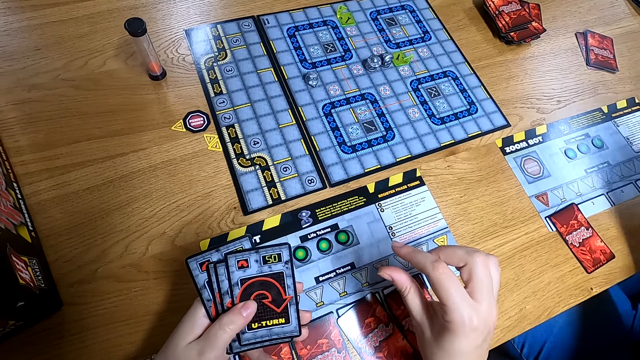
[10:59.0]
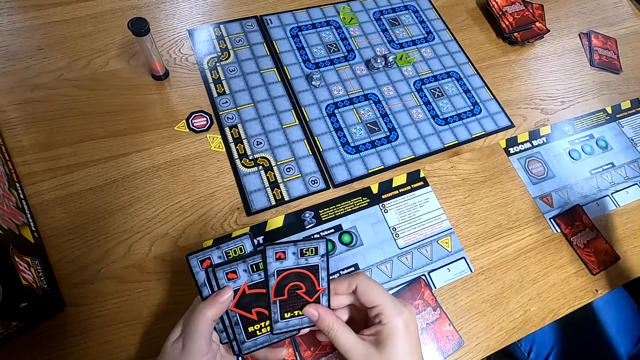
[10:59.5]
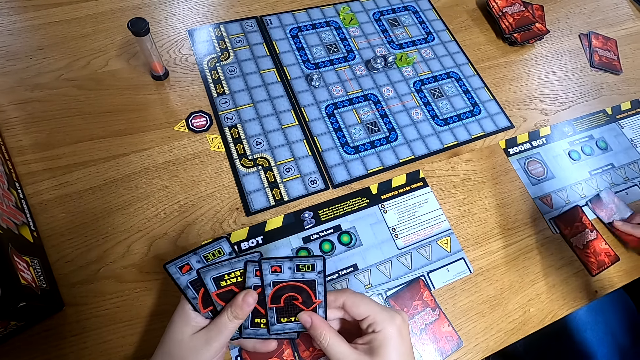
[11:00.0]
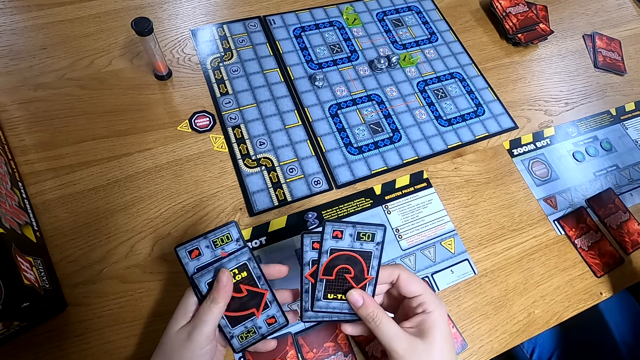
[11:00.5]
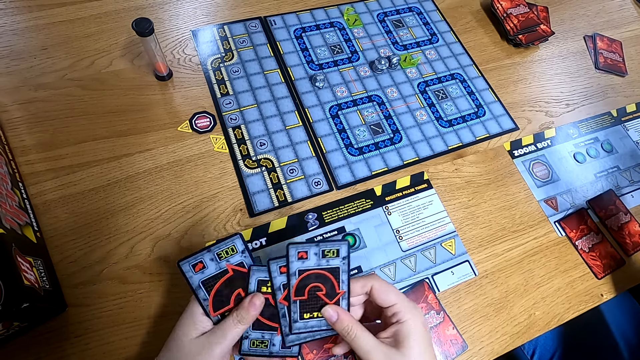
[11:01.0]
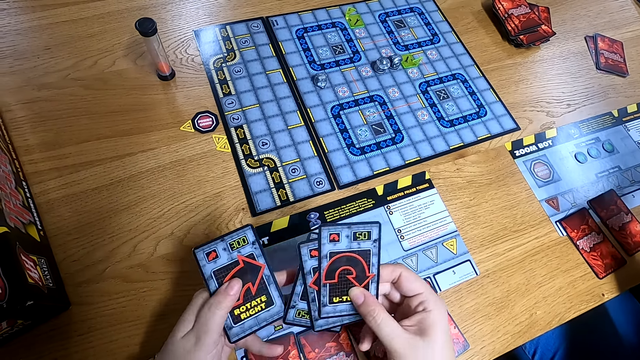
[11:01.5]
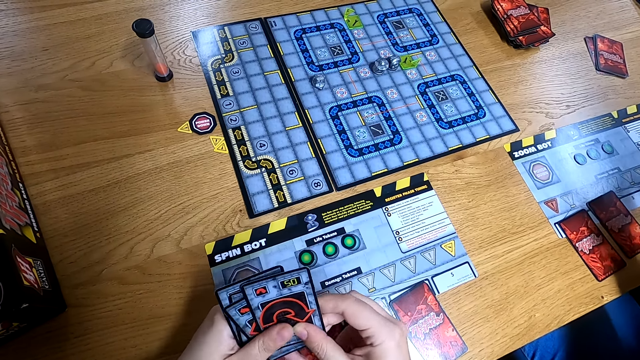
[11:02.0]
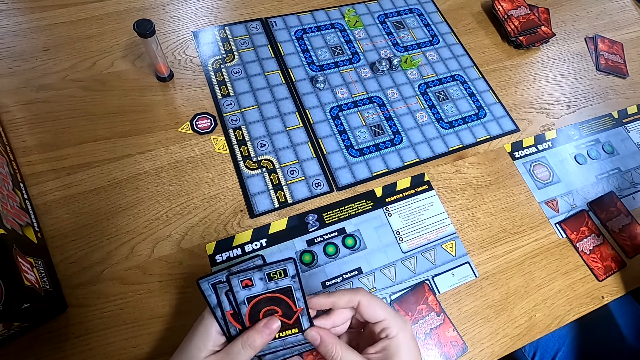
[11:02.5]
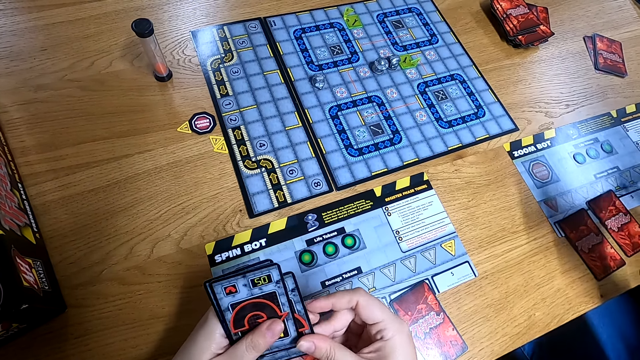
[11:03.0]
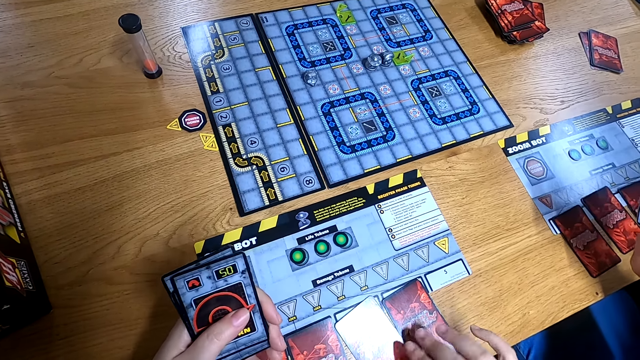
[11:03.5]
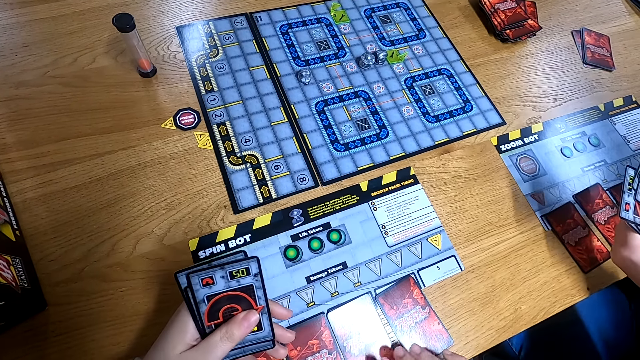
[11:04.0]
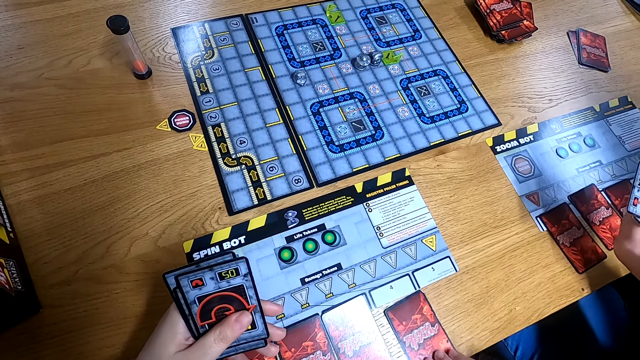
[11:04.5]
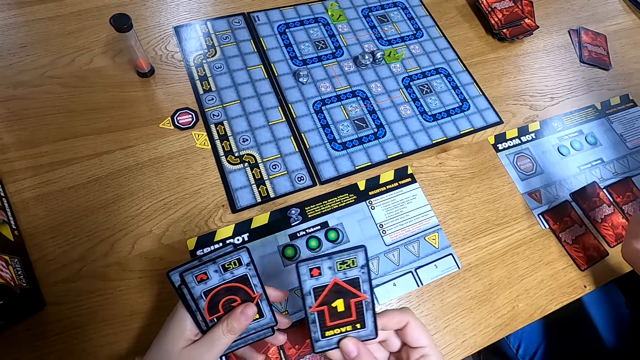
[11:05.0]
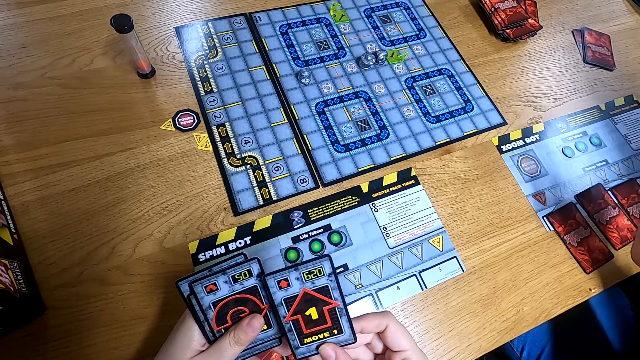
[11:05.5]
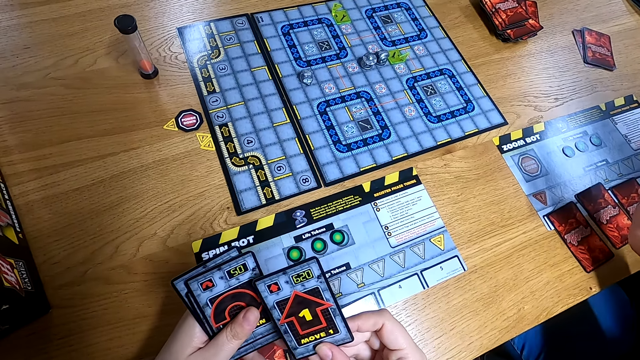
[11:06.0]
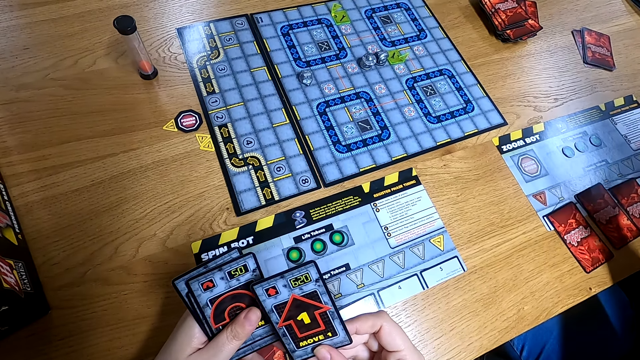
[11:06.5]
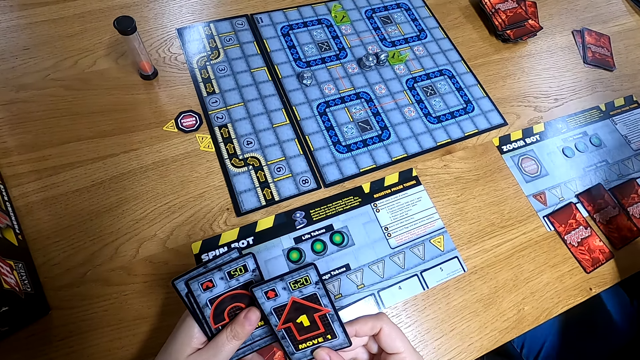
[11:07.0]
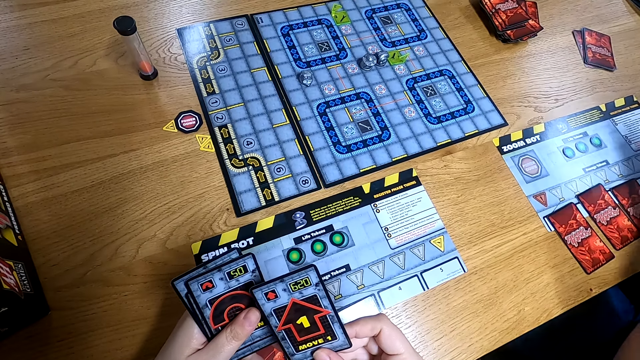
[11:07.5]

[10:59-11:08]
The camera wearer passes the game card to her right hand from her left hand. She passes it again. The woman drops the game card on the table with her right hand. The camera wearer passes the game card to her right hand from her left hand. She passes the game card to her left hand from her right hand. The woman drops the game card on the table with her right hand. The camera wearer picks up the game card from the table with her right hand. She flips the game card in her right hand.

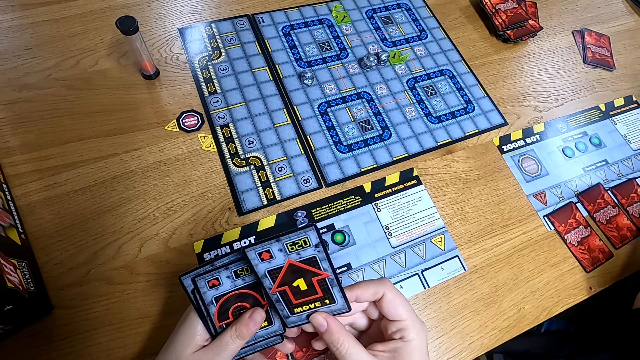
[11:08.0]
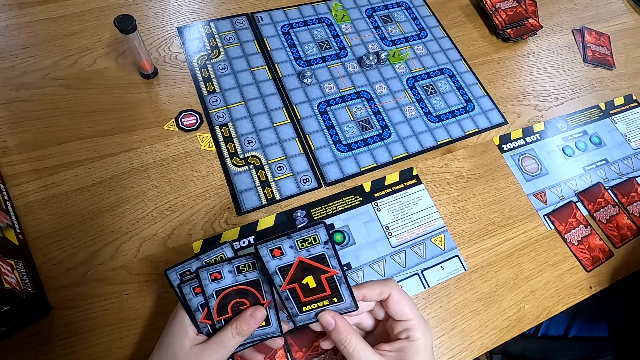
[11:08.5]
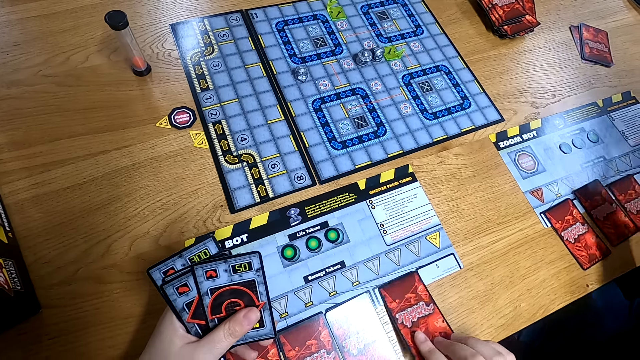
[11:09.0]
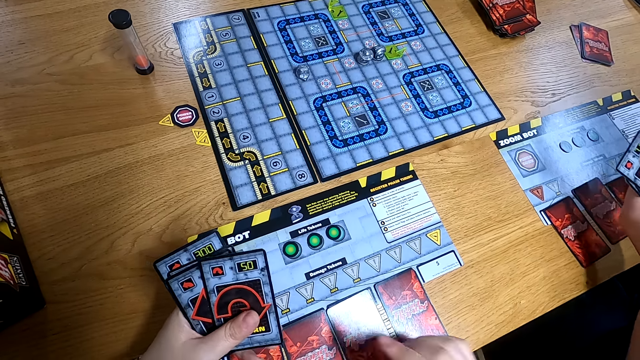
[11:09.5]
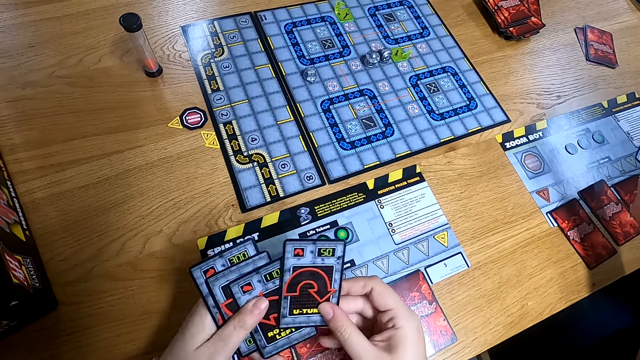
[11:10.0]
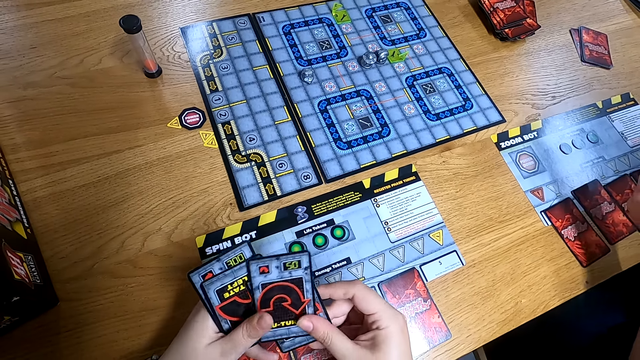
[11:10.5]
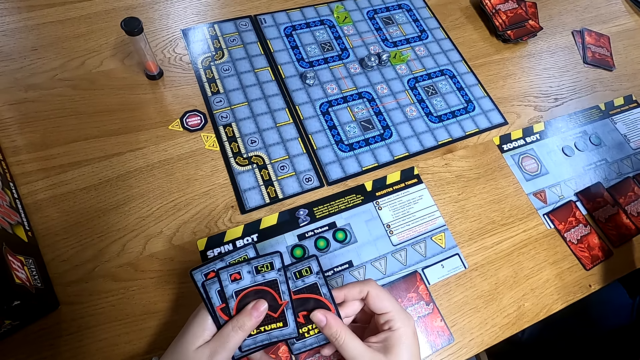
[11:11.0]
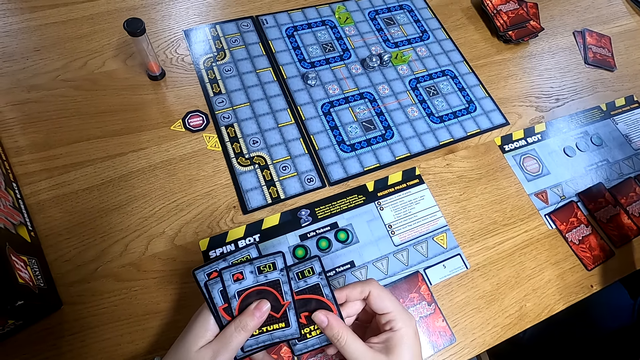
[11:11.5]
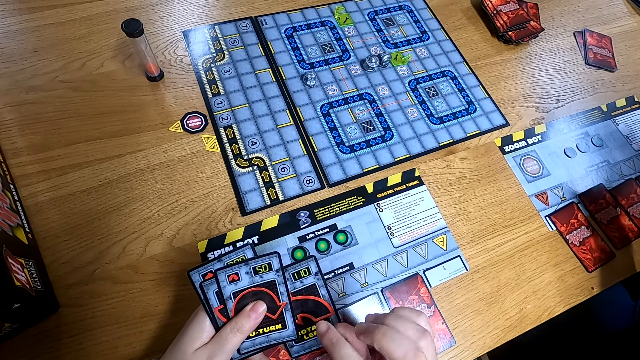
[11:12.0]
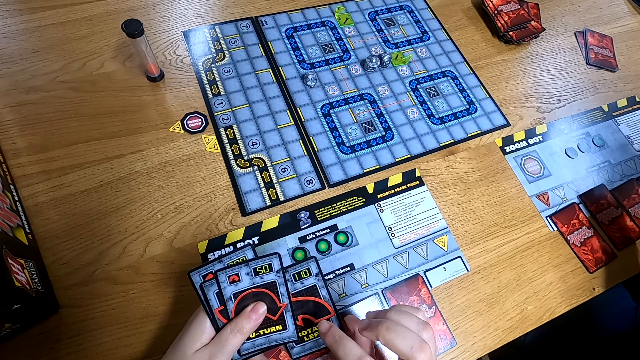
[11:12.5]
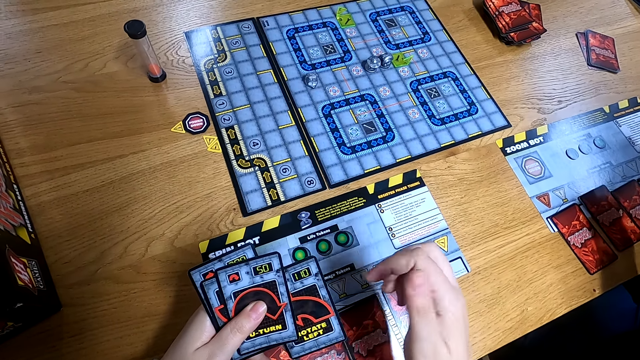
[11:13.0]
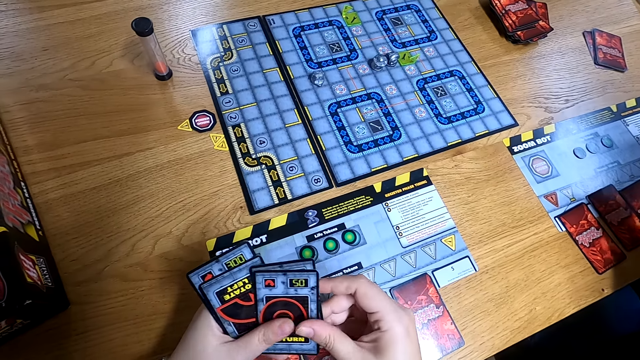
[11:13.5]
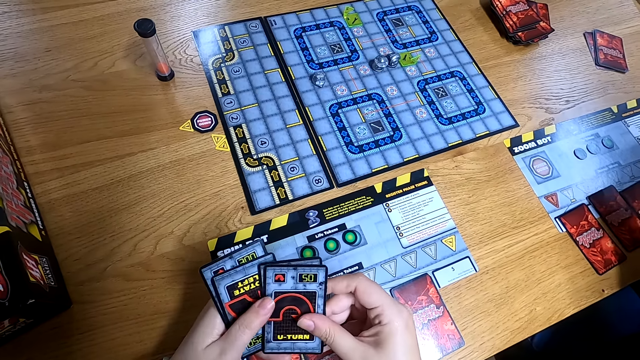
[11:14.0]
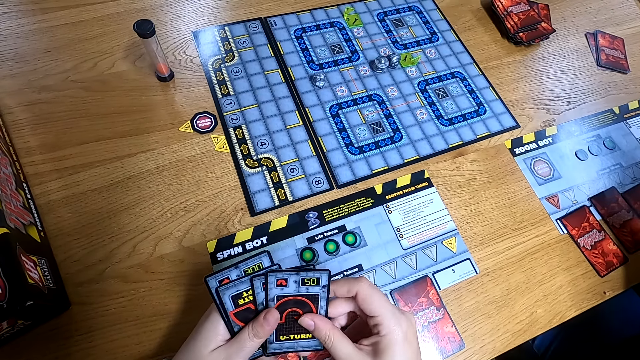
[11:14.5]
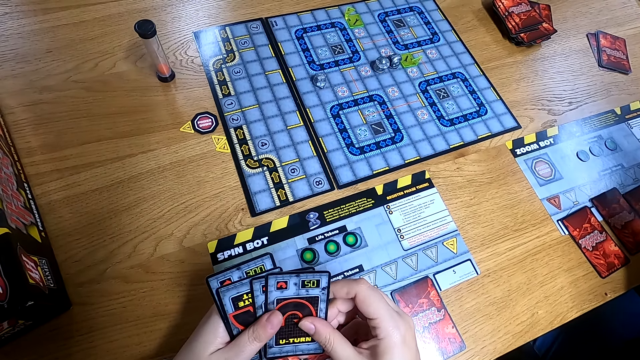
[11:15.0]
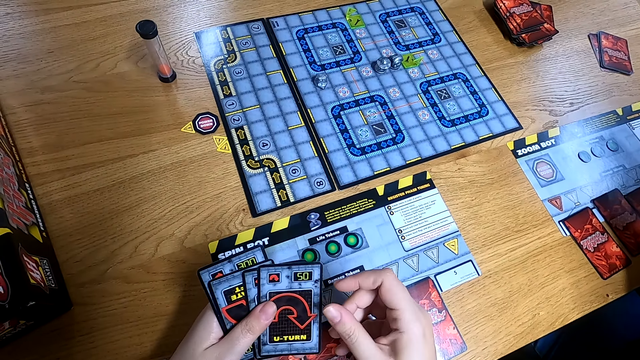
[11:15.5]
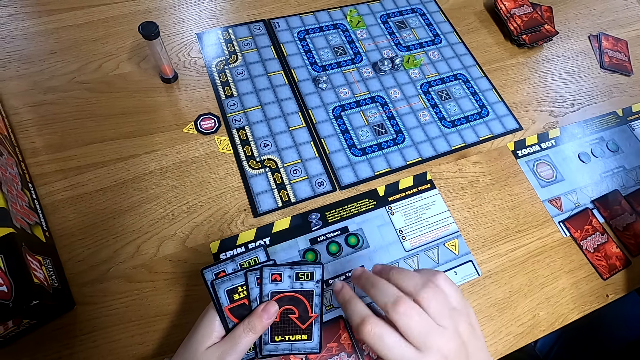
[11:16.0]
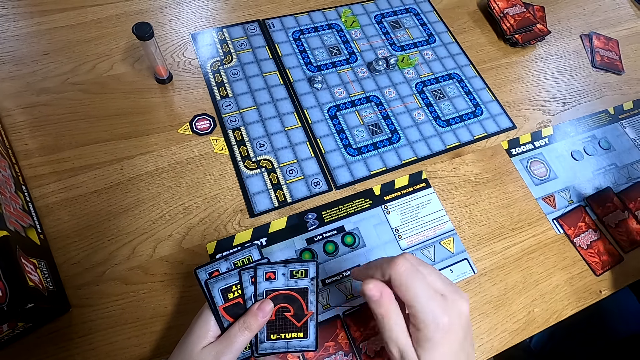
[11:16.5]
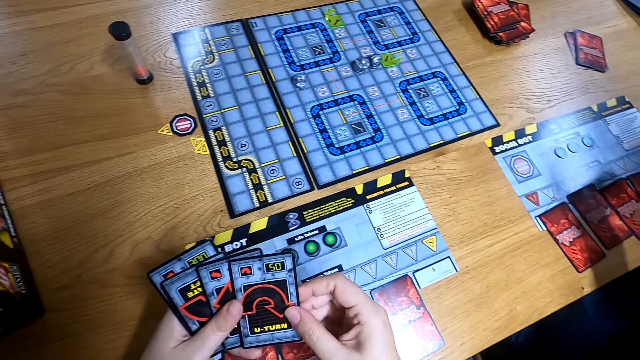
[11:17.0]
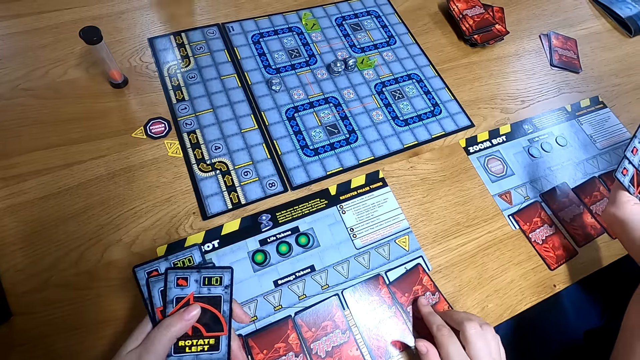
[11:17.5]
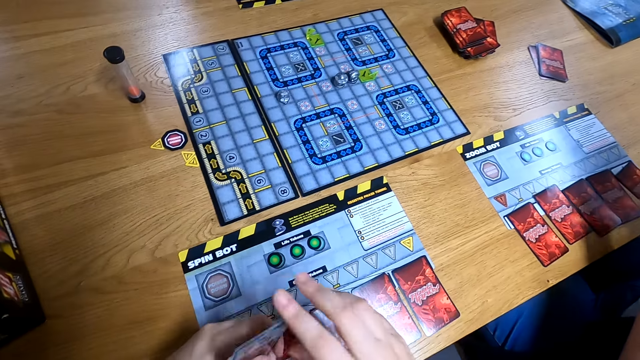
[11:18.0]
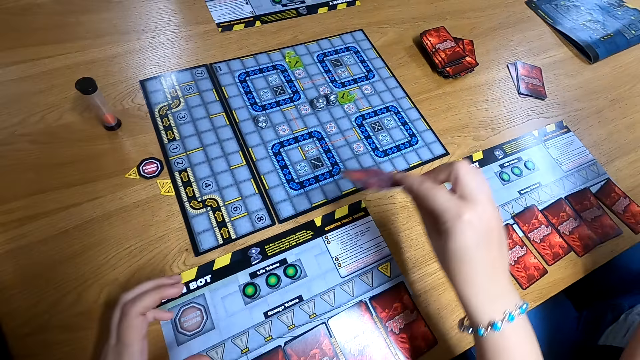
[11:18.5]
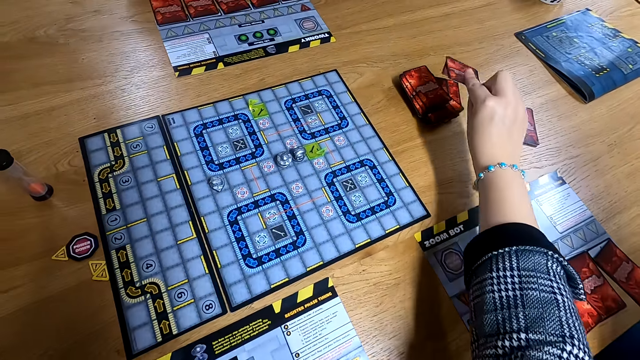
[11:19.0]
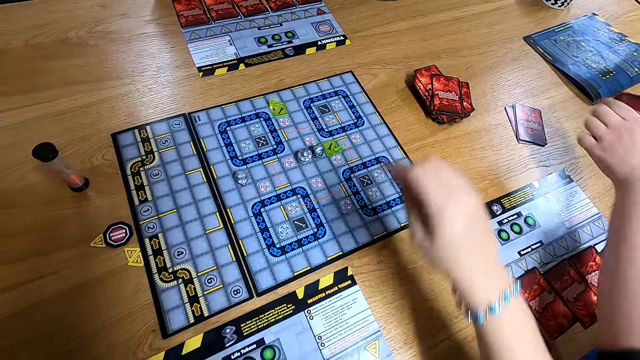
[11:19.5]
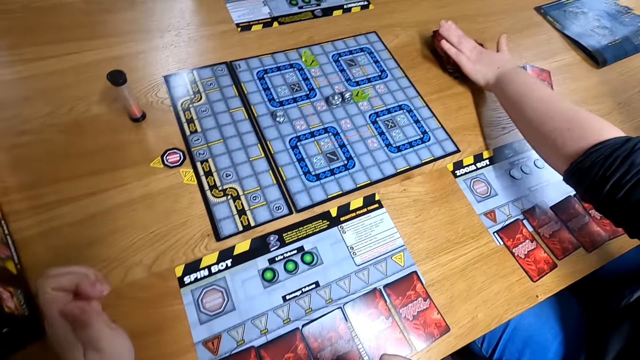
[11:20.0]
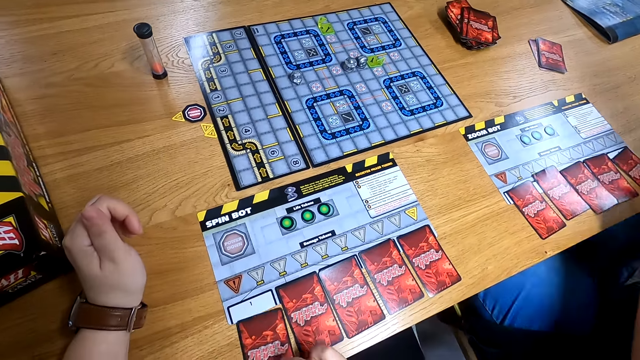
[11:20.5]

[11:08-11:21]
The camera wearer flips the game card in her right hand. She drops the game card on the table with her right hand. She passes the game card to her right hand from her left hand. She passes it again. She passes the game card in her right hand to her left hand. She gestures with her right hand. She pushes the game card with her right hand. She holds the game cards with her right hand. She picks up the game card with her right hand. She flips the game card with her right hand. She drops the game card on the table with her right hand. She holds the game card with her hands. She drops the game card on the pile of cards with her right hand. The woman drops the game cards in her left hand on the pile of cards on the table. The camera wearer picks up the game card from the table with her right hand.
